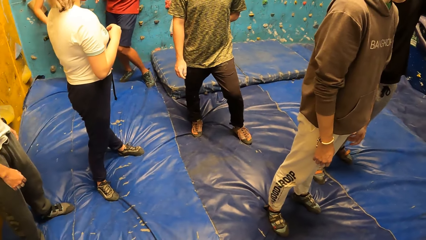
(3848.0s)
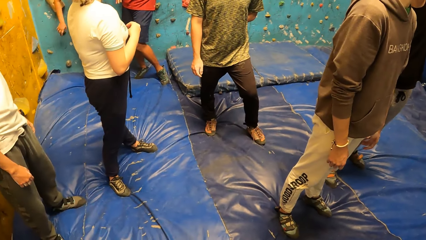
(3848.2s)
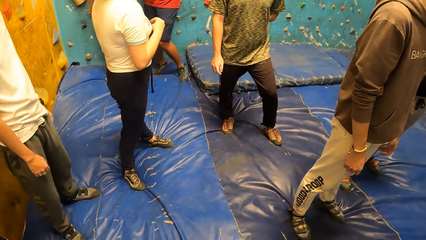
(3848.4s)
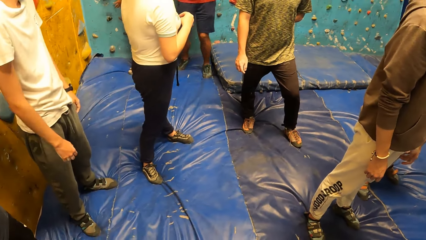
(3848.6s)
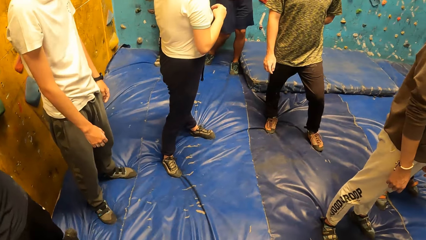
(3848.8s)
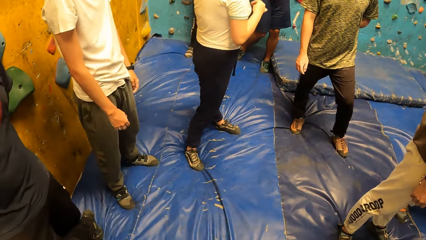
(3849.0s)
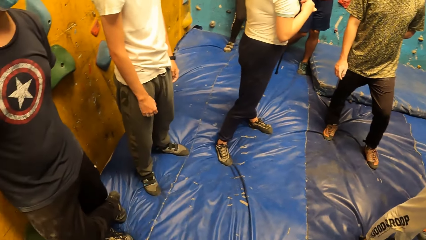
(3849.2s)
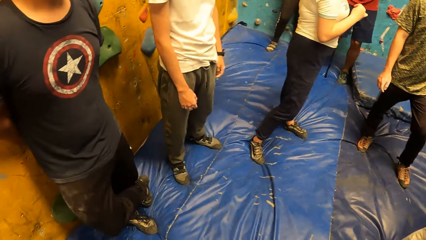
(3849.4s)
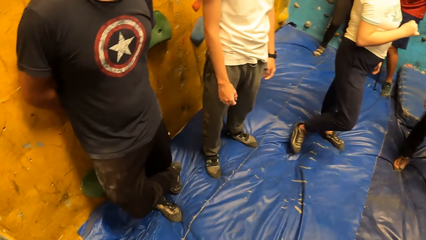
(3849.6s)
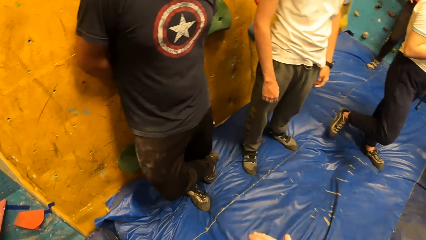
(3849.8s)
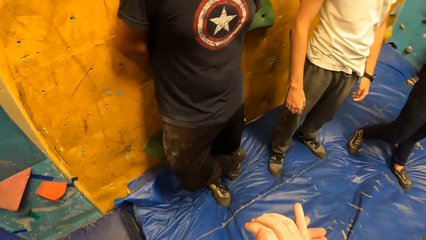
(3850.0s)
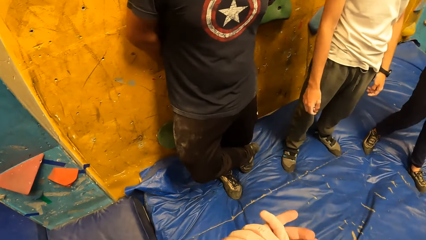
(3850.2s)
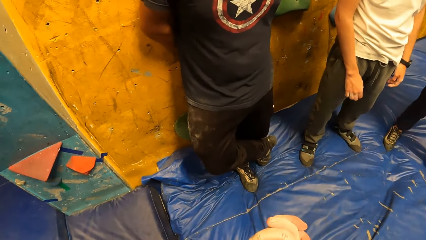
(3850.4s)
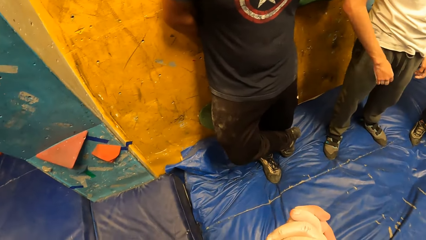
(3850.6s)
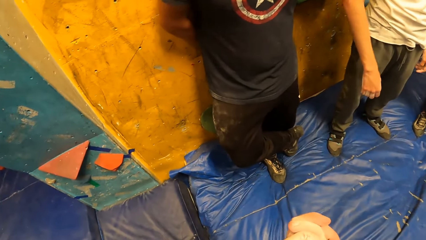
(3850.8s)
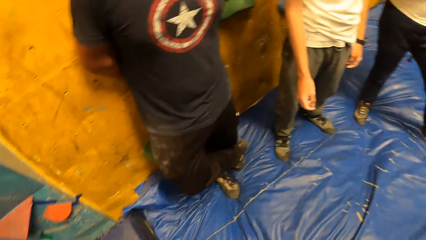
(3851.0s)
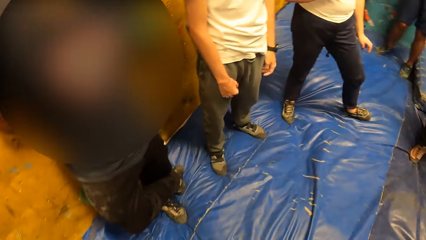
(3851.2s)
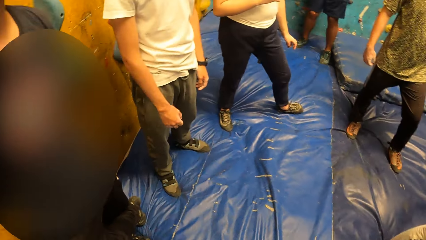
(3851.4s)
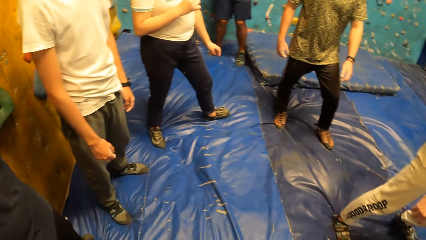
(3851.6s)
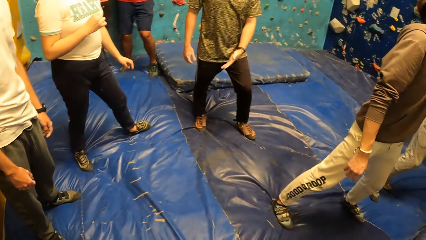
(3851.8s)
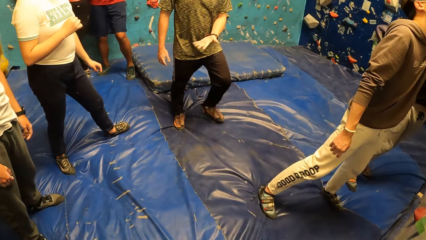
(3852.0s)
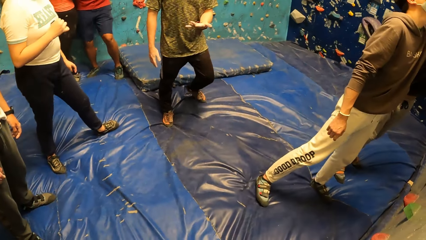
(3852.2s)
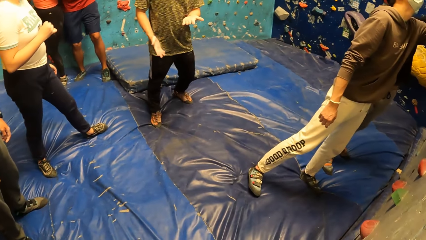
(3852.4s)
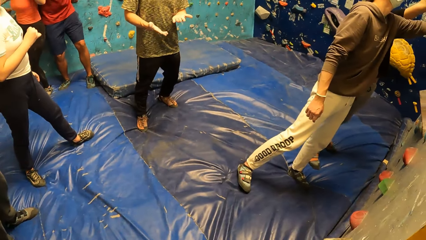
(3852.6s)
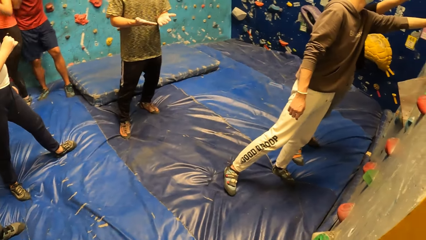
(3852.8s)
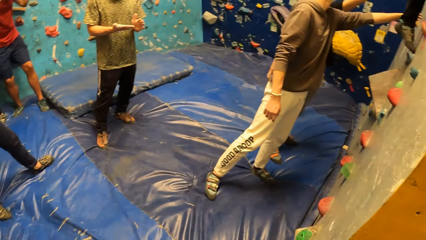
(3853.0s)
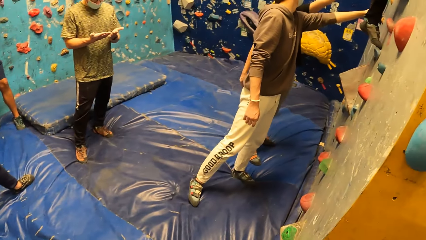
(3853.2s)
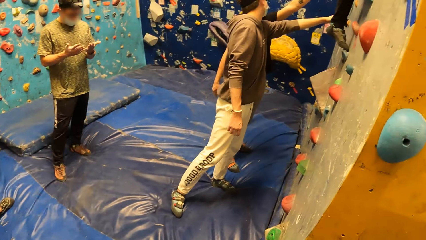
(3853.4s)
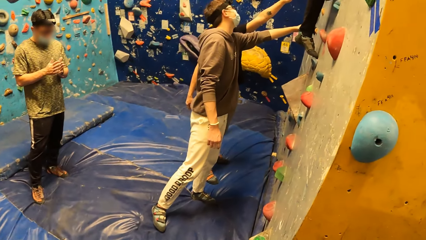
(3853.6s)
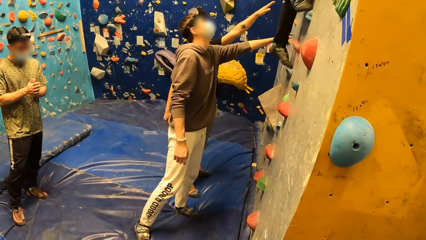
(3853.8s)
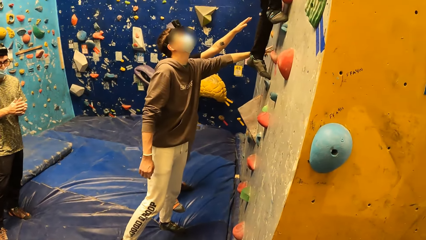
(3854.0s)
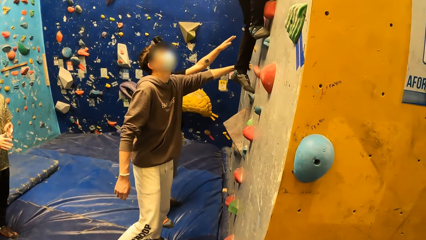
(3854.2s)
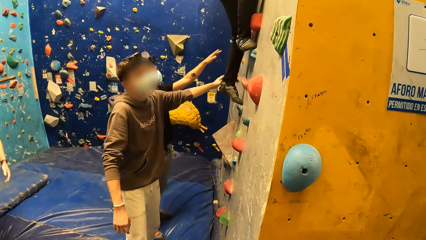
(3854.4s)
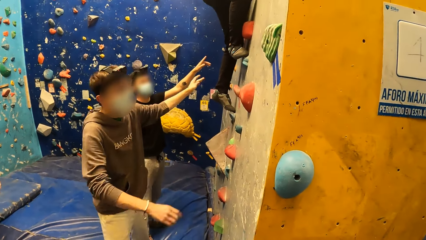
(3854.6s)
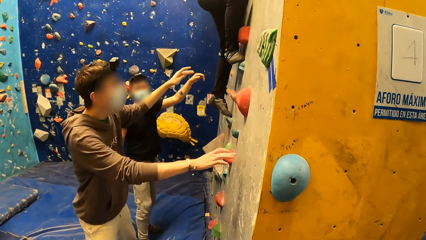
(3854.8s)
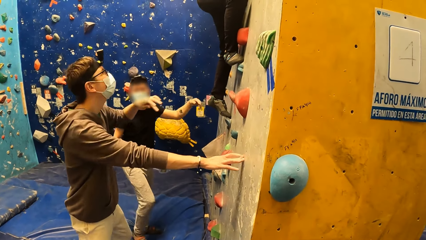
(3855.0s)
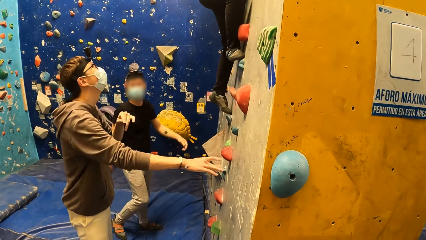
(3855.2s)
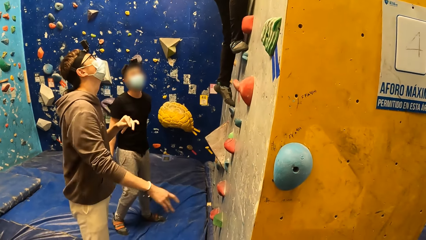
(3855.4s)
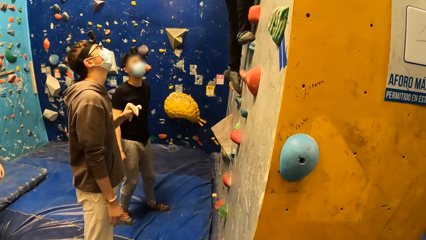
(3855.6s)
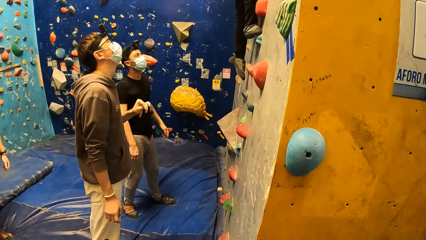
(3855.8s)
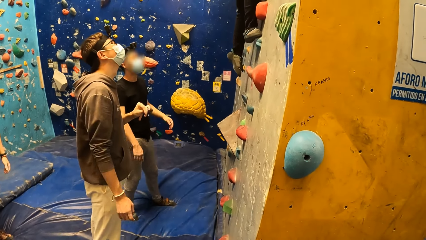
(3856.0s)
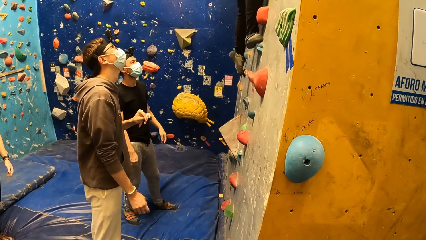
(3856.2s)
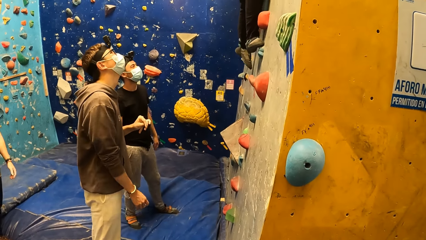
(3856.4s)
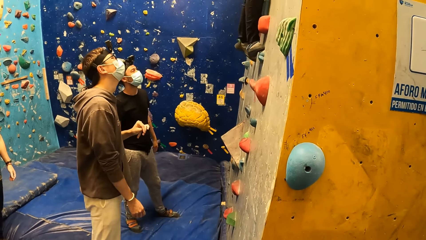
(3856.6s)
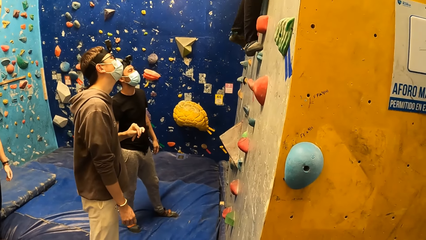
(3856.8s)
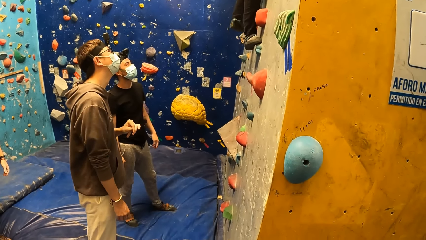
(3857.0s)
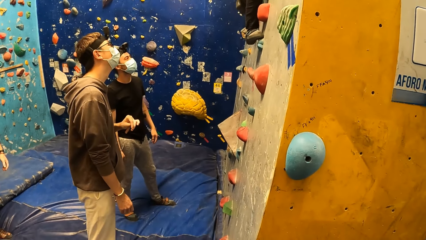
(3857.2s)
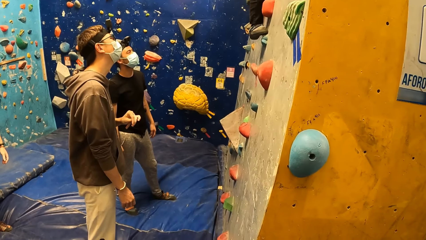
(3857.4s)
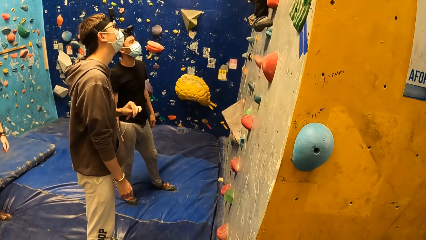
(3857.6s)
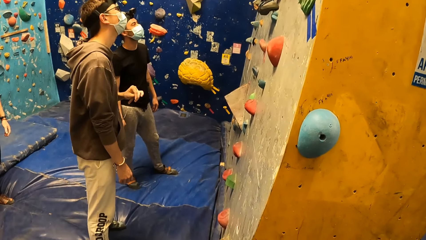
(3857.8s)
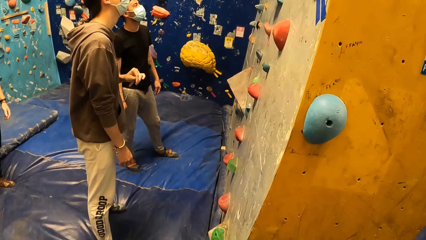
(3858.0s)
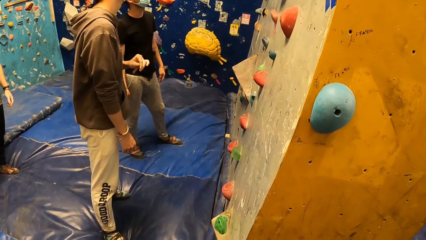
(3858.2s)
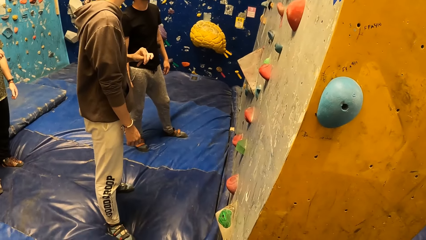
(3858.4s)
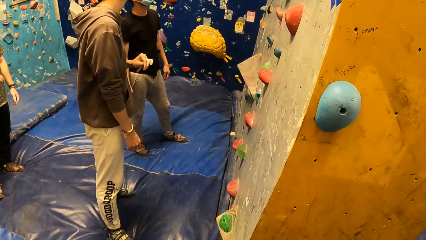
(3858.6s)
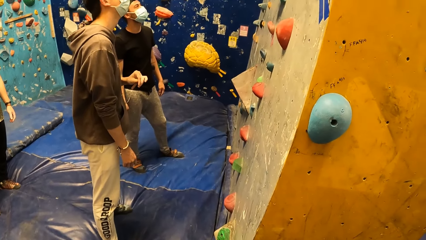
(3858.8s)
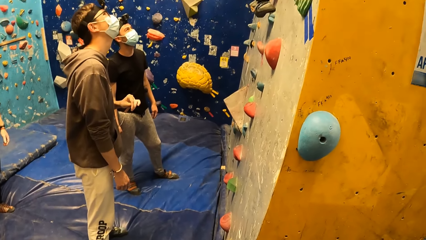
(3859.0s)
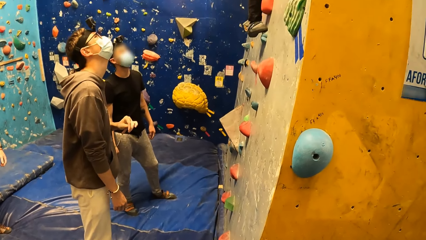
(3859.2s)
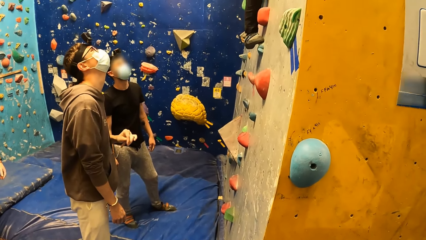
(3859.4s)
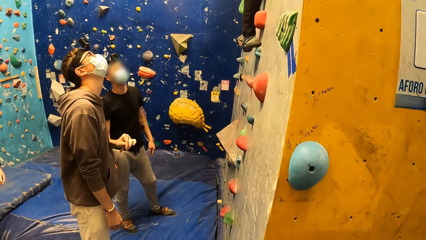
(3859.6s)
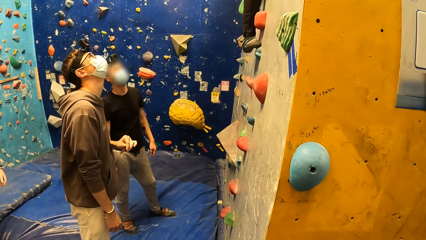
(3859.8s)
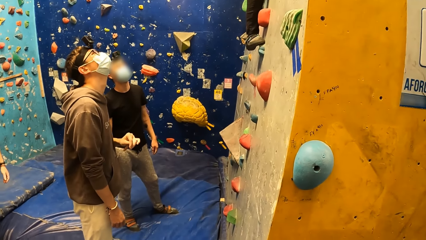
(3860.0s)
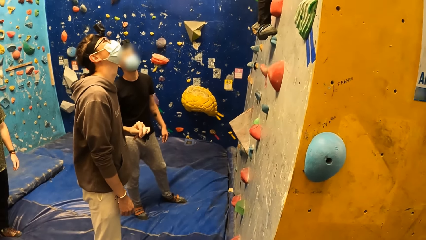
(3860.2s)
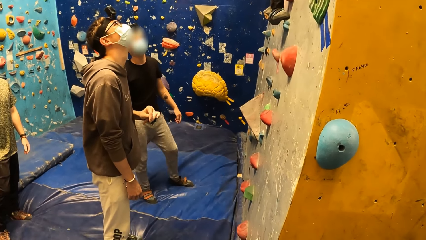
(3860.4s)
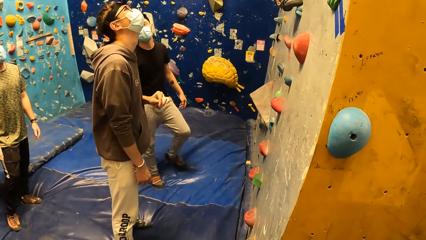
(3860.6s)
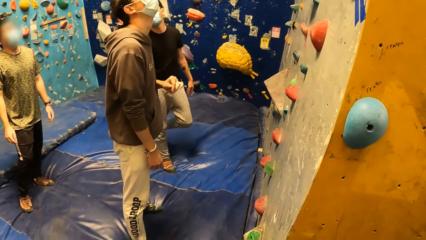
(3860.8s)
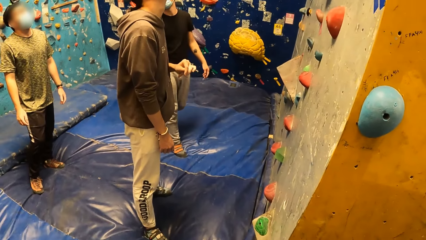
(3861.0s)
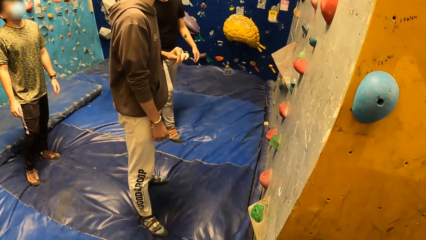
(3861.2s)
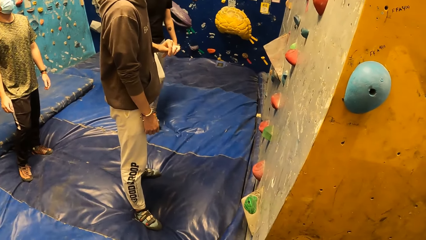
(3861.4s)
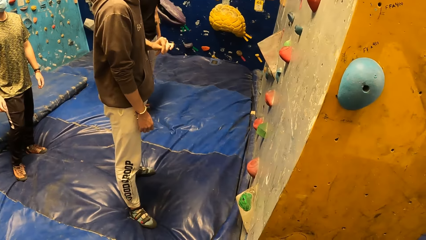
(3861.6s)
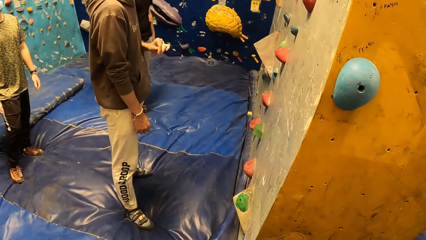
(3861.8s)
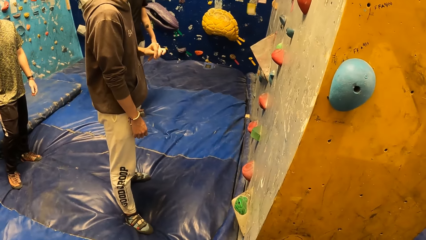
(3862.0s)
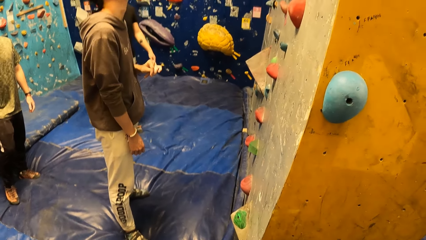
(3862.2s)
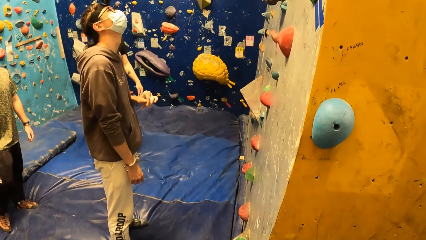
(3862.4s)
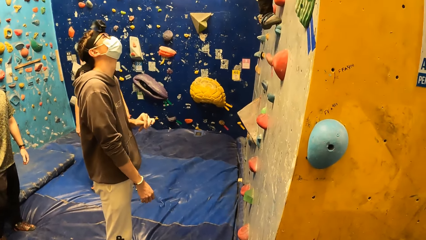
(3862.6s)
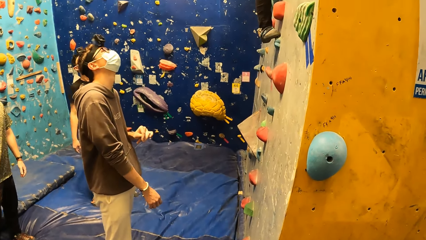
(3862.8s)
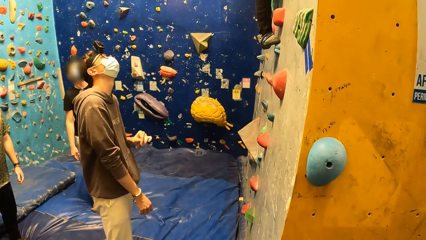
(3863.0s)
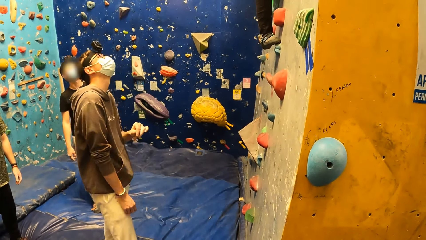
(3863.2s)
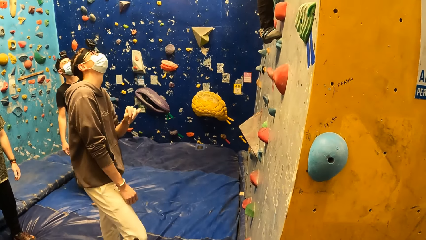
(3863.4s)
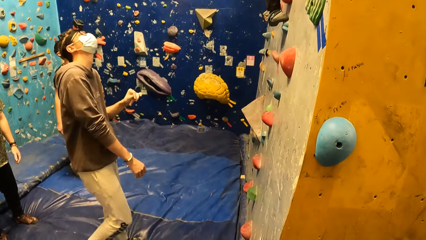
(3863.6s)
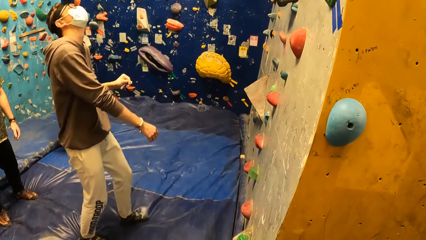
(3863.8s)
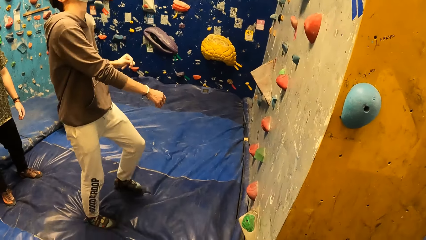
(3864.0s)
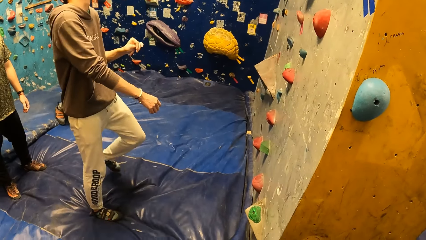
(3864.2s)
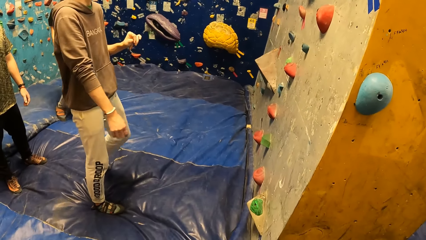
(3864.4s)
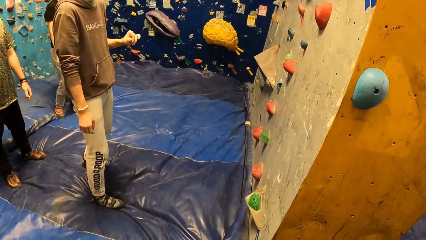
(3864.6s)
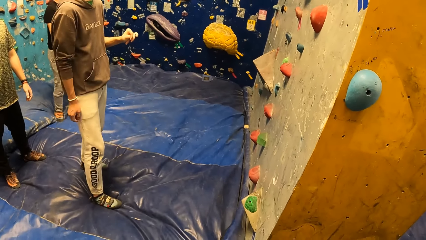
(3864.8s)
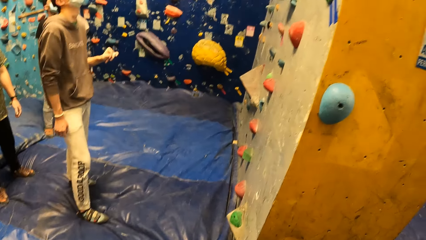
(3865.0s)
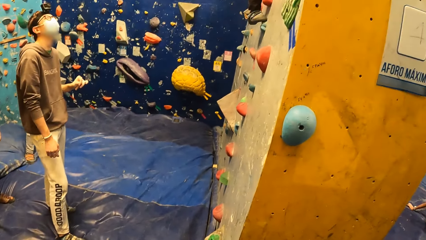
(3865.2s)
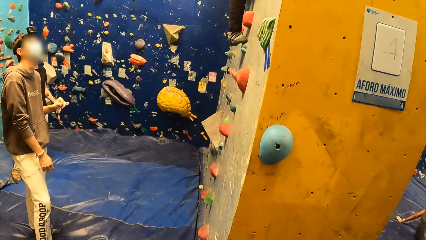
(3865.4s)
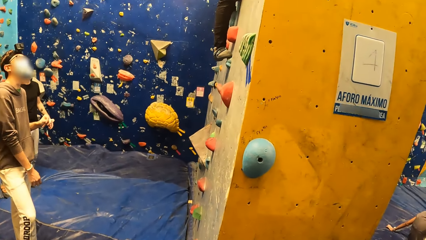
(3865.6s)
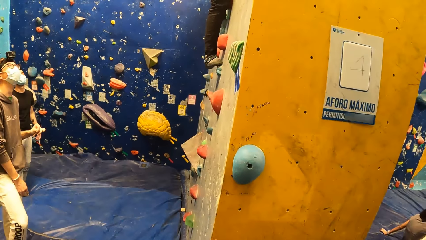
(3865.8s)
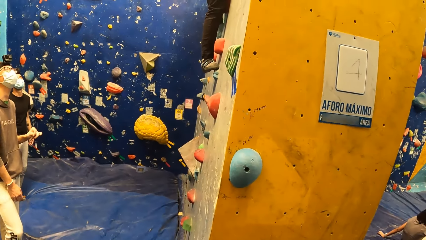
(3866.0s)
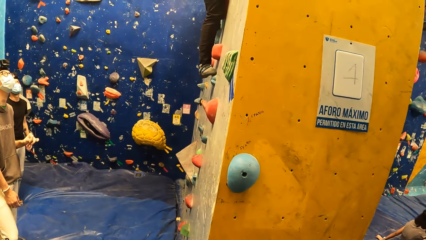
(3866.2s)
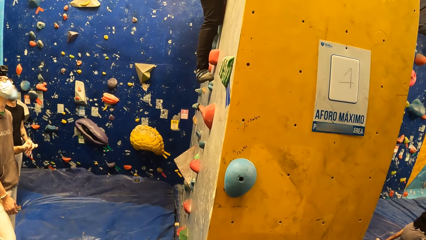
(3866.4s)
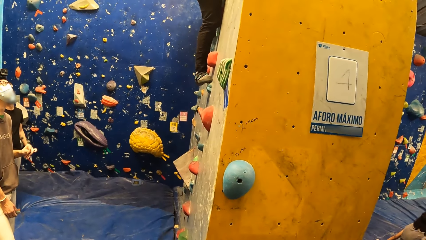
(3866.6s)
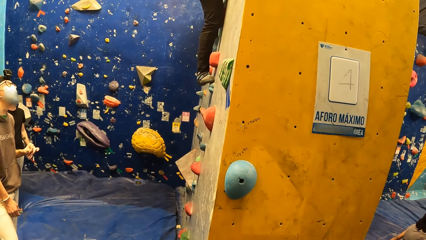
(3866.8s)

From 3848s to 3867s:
The camera wearer folds his hands. The woman climbs the climbing wall. A man gently taps the climbing wall with his left hand. The man gently taps the climbing wall with his right hand.
